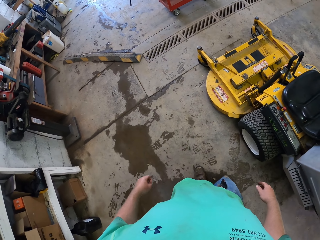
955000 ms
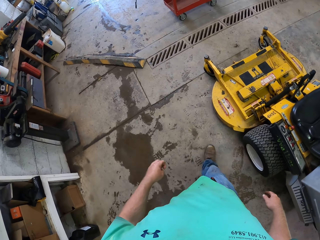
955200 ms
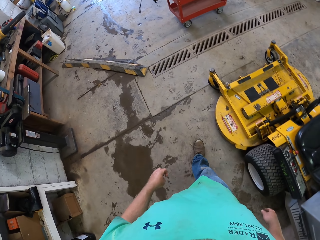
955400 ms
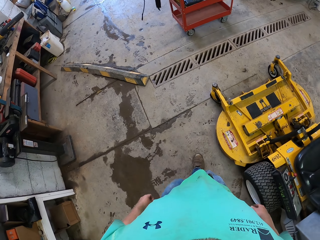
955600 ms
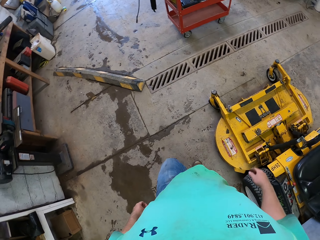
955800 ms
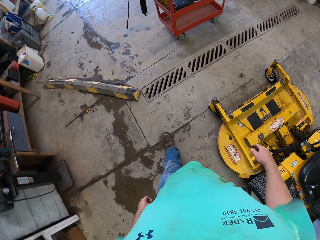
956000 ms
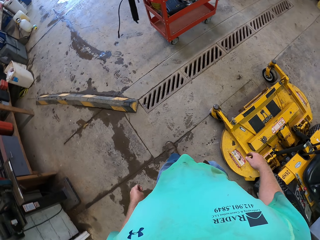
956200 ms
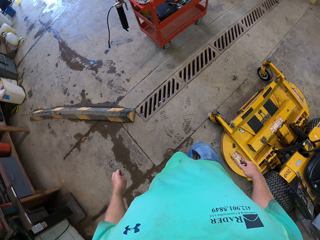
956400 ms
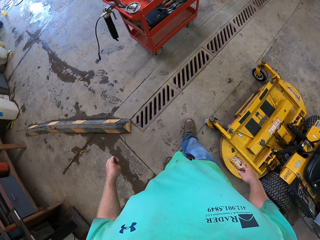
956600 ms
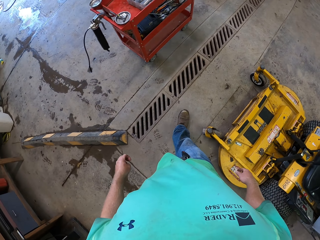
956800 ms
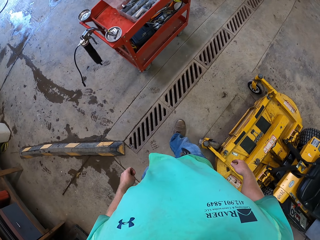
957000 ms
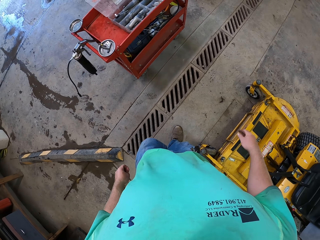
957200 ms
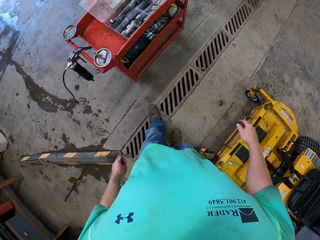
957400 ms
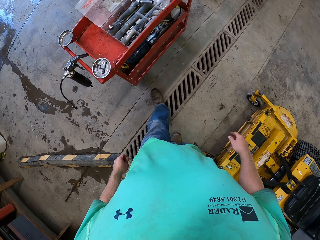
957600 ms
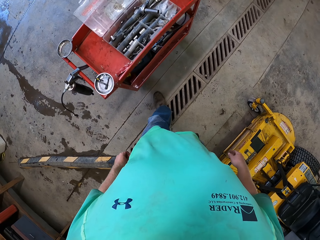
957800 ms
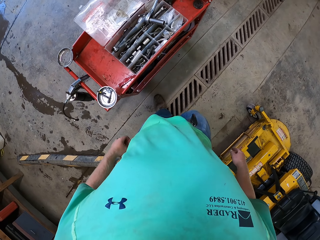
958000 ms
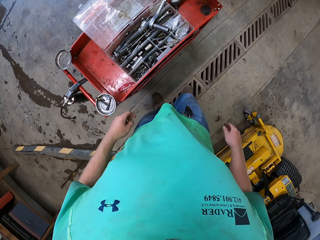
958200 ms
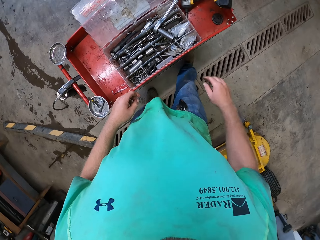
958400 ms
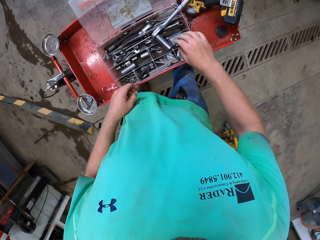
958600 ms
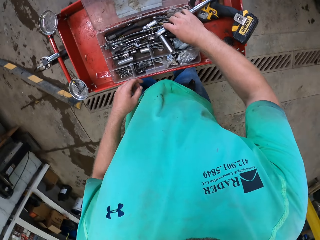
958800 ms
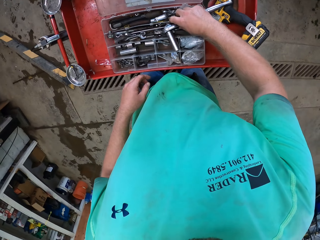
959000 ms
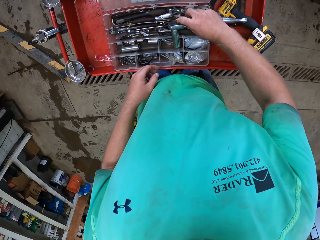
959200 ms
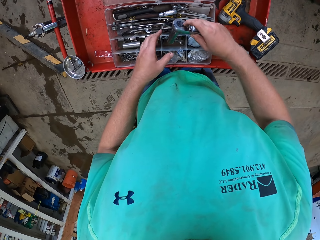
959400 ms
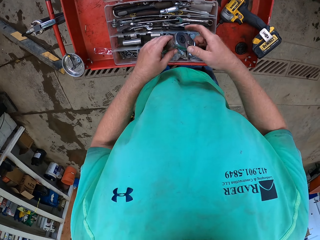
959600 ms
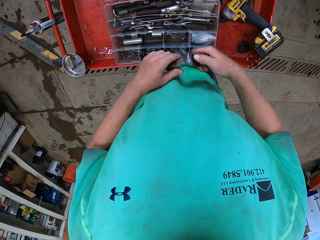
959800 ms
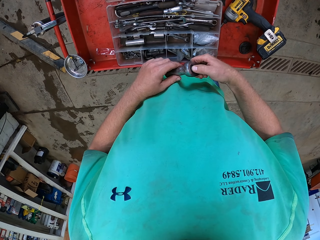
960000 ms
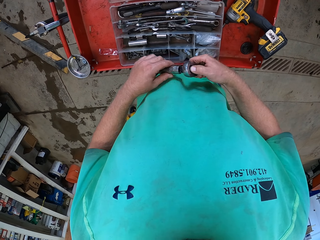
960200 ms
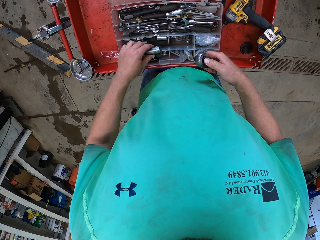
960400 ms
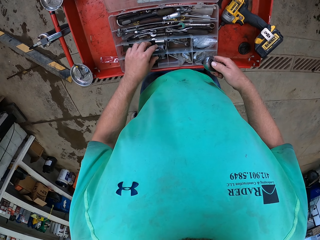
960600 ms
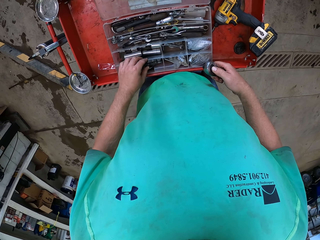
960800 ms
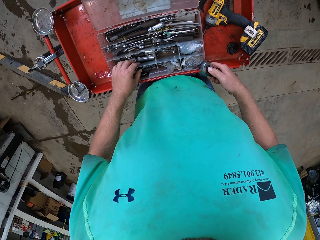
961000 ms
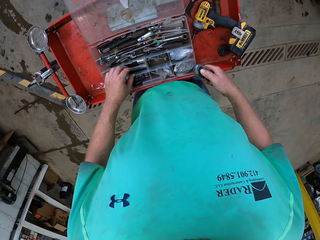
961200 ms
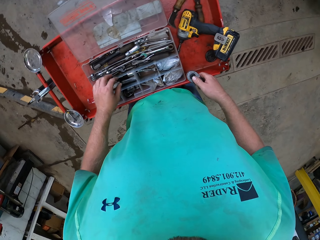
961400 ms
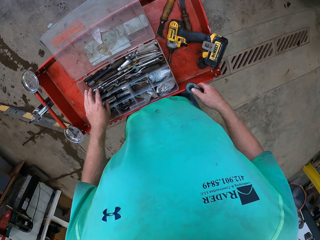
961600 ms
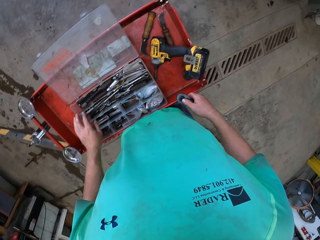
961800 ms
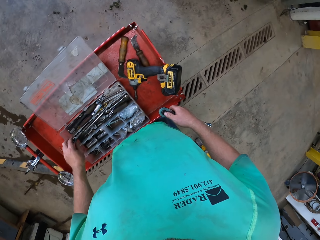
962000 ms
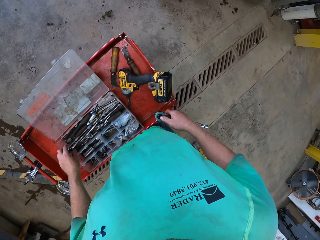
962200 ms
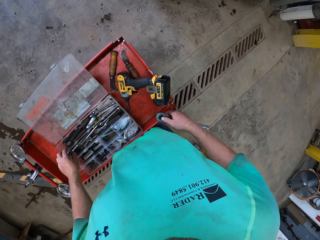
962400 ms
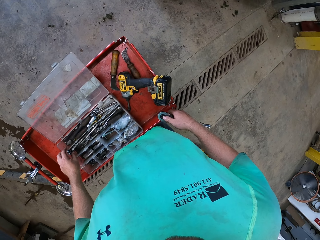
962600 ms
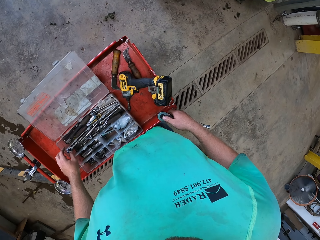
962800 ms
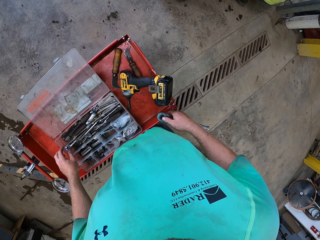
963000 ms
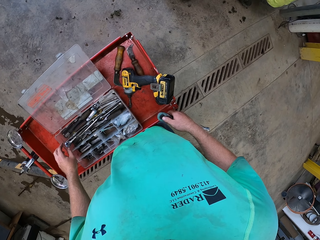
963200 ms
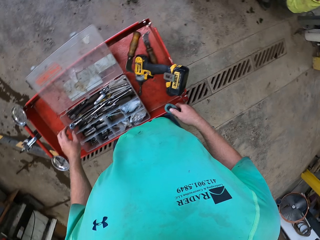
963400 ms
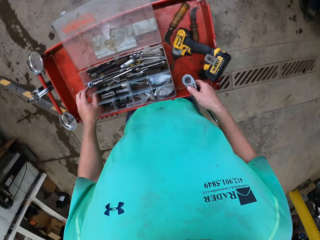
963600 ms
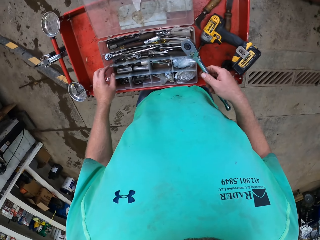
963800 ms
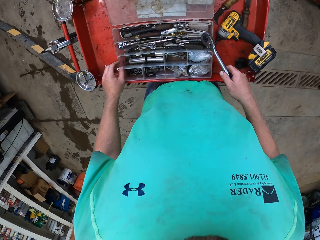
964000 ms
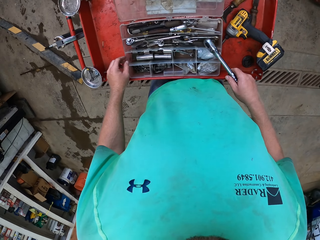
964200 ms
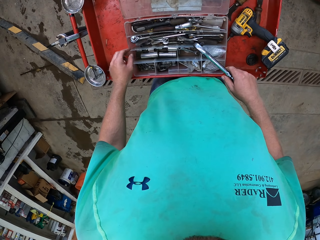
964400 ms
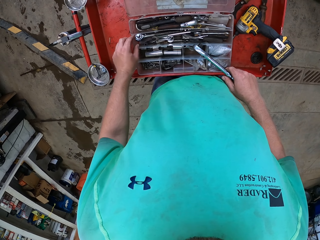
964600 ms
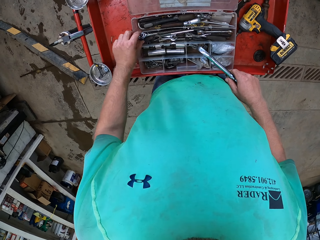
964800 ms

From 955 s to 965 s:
The camera wearer touches a spanner. They remove something from the spanner. They arrange some tools back in a tool case on a workbench with both hands.

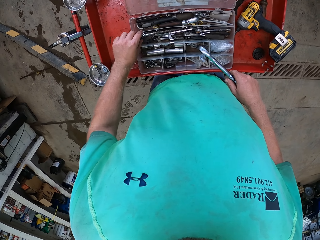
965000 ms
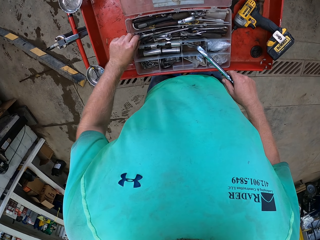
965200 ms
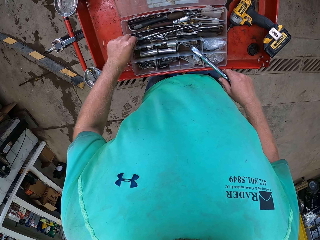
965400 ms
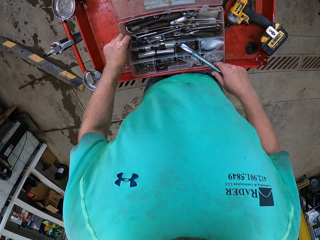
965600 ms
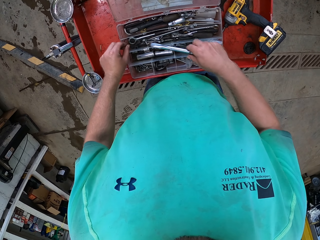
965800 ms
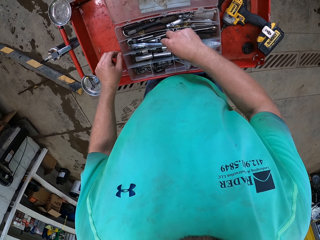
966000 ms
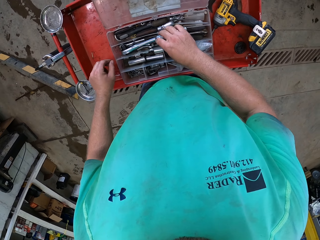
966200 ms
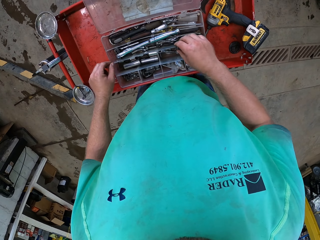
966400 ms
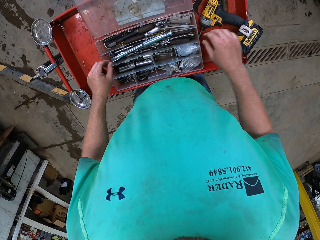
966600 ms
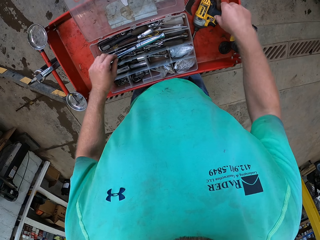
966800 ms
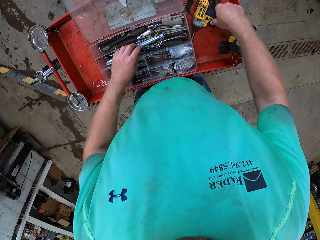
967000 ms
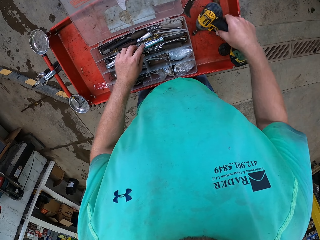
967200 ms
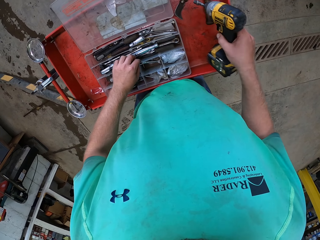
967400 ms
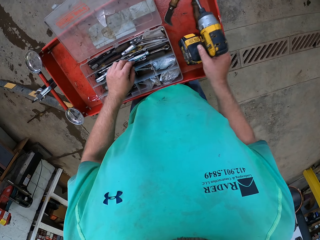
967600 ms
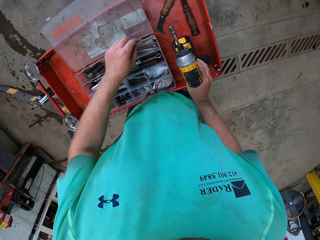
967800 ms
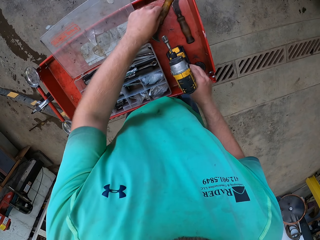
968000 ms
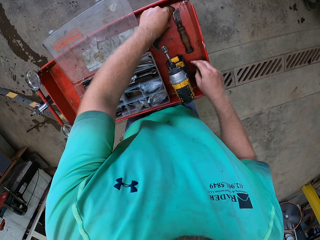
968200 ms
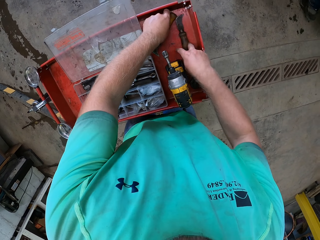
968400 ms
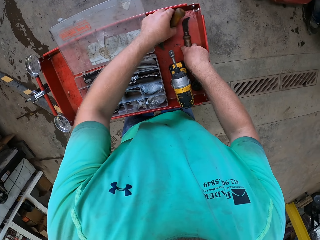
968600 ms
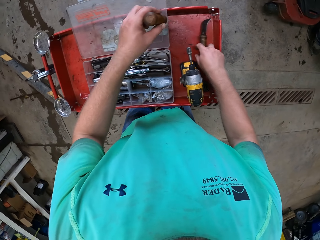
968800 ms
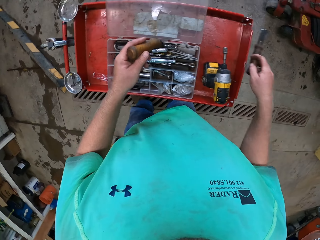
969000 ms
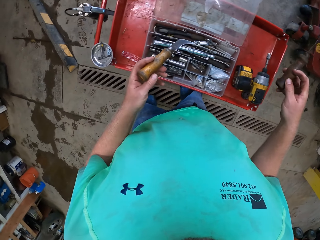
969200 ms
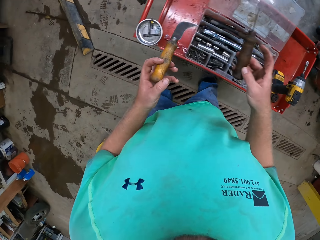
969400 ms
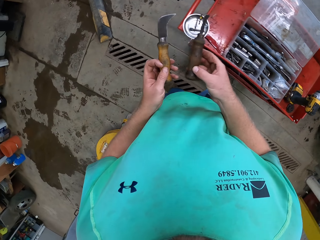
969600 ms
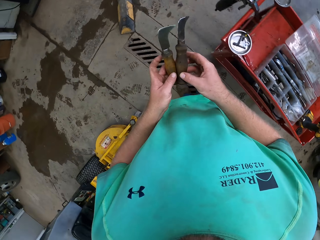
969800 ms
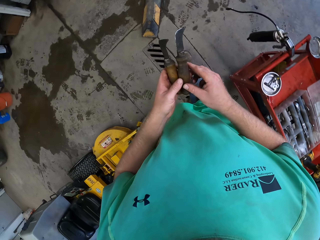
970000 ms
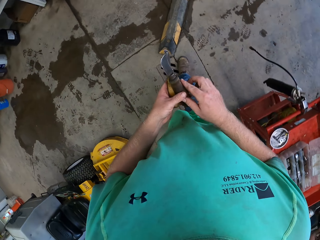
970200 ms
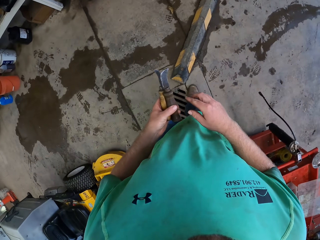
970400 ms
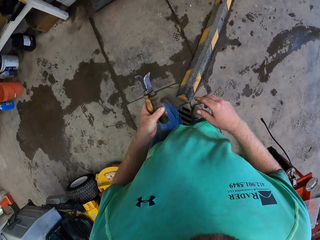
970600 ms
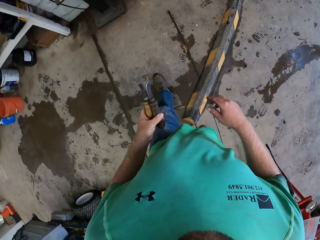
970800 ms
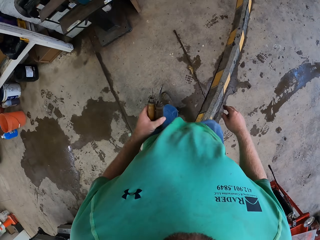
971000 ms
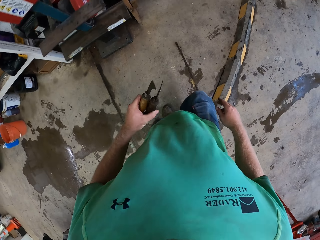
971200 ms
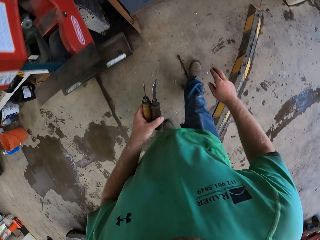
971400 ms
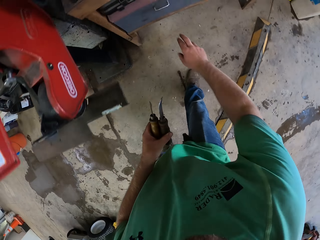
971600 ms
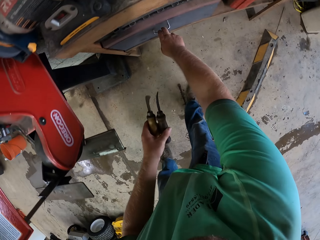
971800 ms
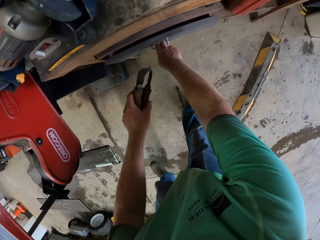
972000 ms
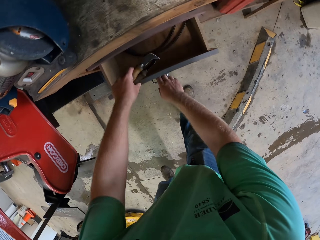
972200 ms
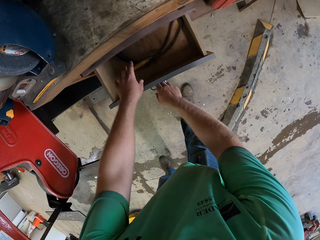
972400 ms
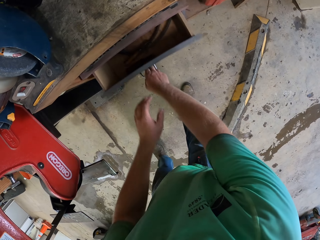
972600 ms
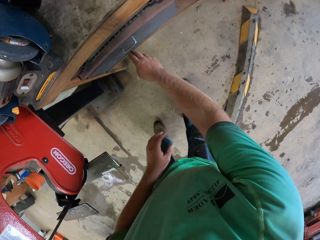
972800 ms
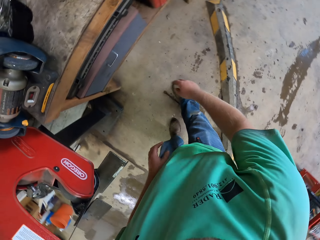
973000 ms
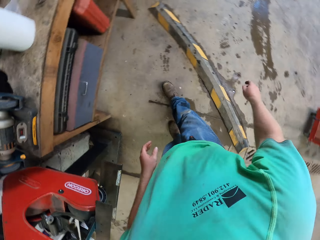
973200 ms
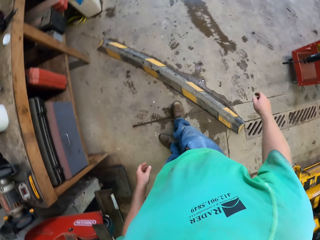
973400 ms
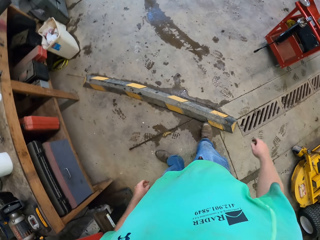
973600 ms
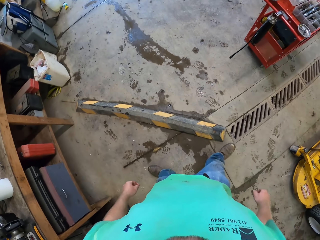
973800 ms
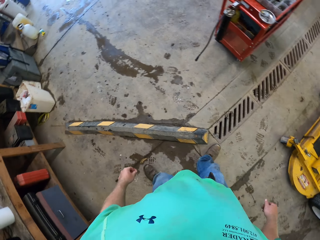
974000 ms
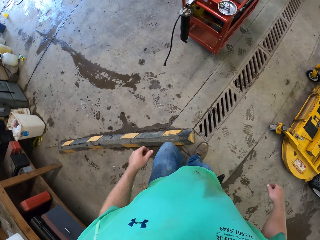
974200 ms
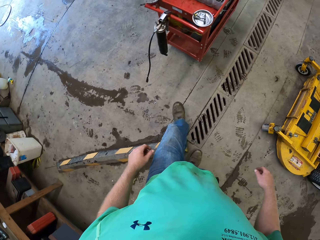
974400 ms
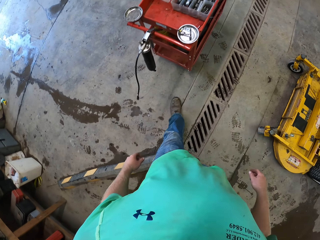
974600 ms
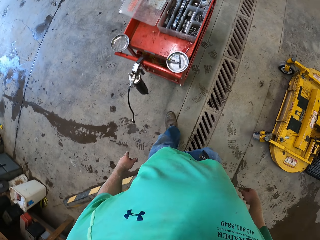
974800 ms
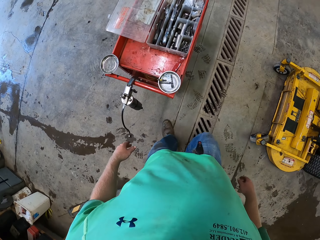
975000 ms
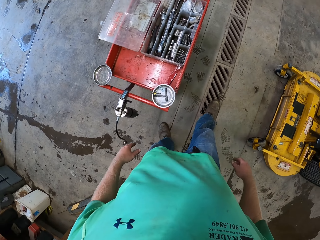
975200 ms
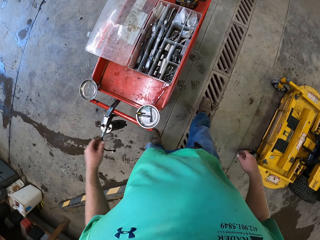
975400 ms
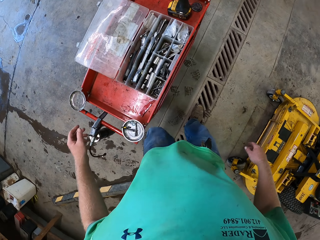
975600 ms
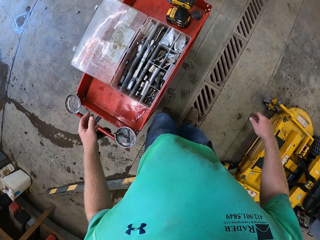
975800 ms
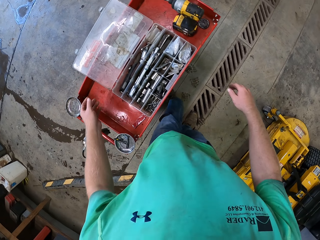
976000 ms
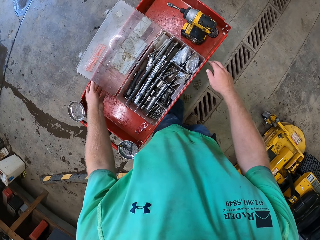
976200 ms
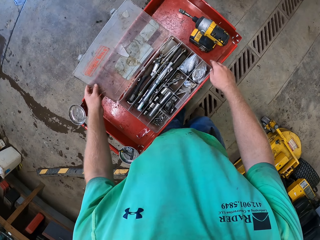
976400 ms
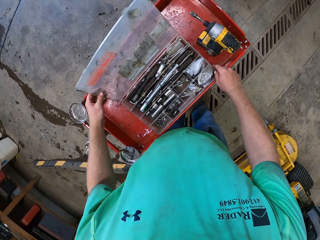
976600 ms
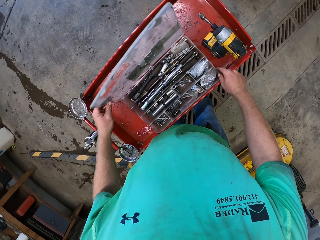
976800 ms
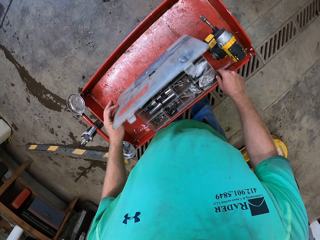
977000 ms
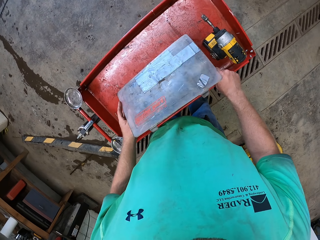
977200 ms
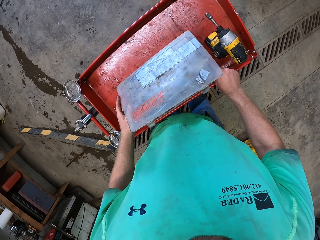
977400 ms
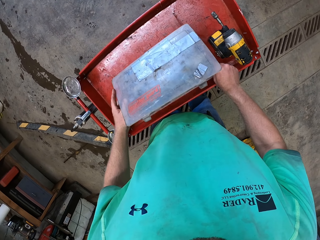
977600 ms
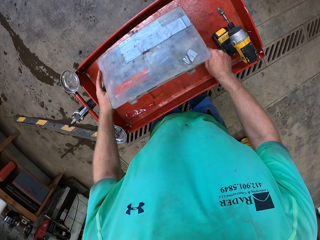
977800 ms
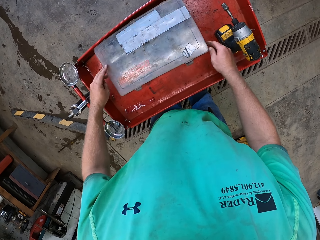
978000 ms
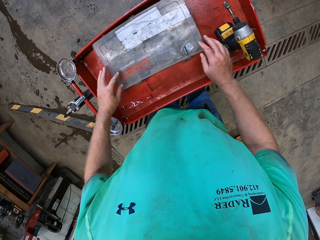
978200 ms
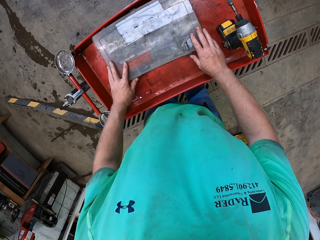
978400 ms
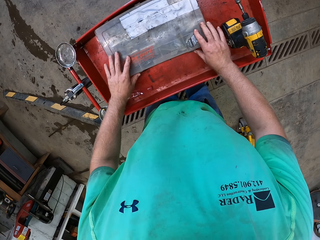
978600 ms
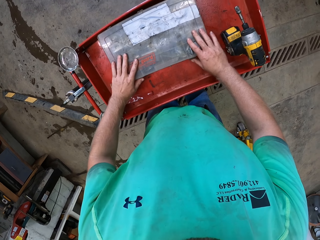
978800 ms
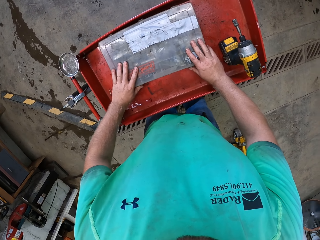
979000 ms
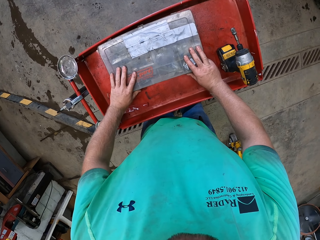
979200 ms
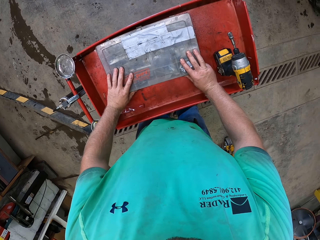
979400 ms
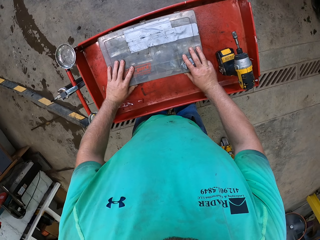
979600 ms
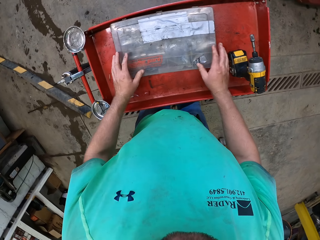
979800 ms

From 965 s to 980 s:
The camera wearer adjusts something from the tool kit. He puts the spanner in the tool kit. He picks up a driller and puts the driller upright. He picks up the screwdrivers or knives on the workbench with both hands. He puts the knives together. He holds the screwdrivers with his left hand. He opens a drawer with his right hand. He drops the screwdrivers in the drawer with his left hand. He closes the drawer with his right hand. He walks around the premises. He closes the tool case on the workbench with his left hand. He pushes the tool kit.
